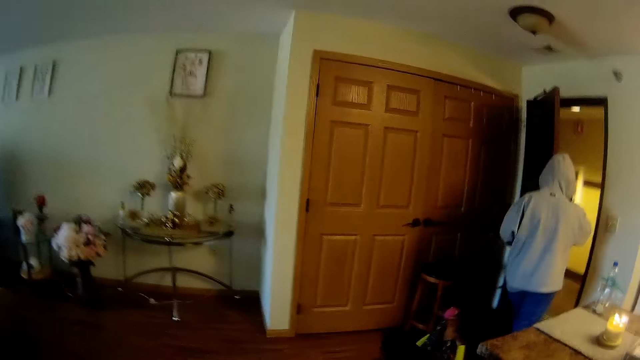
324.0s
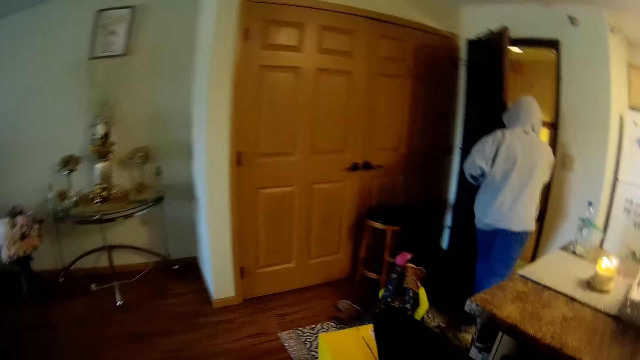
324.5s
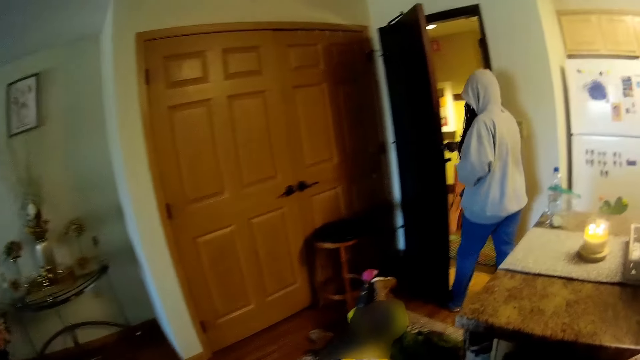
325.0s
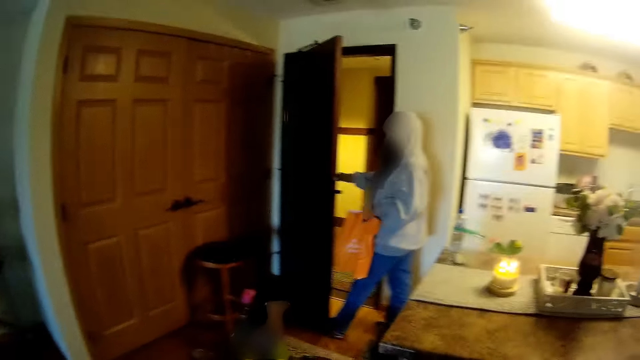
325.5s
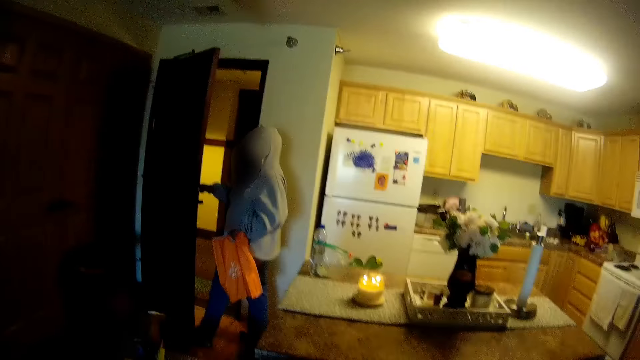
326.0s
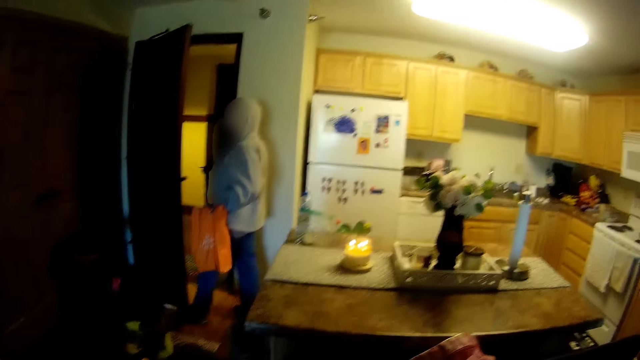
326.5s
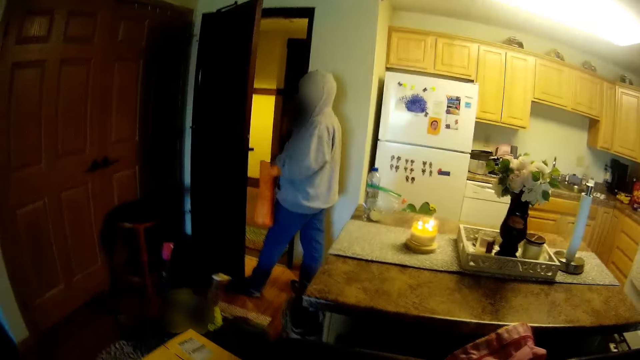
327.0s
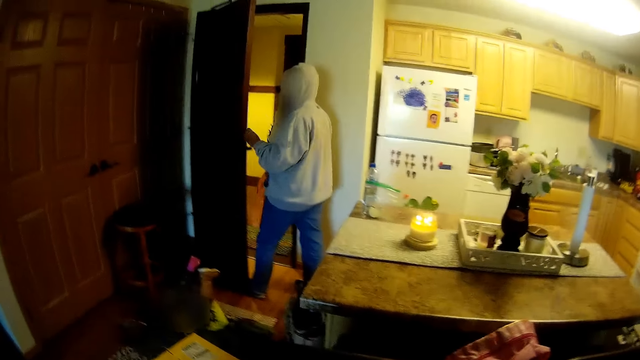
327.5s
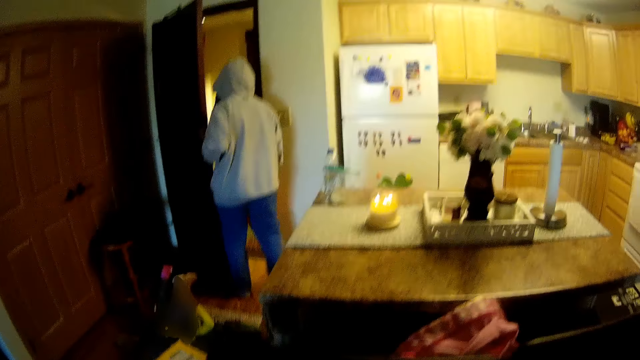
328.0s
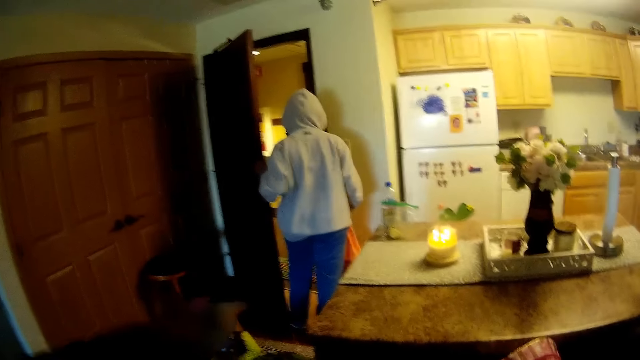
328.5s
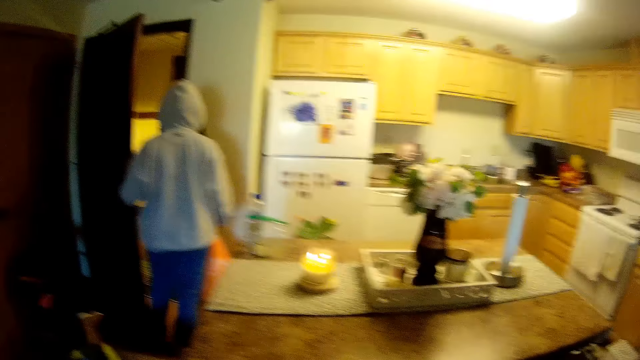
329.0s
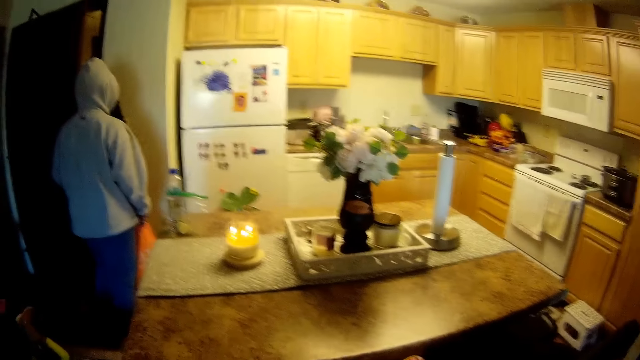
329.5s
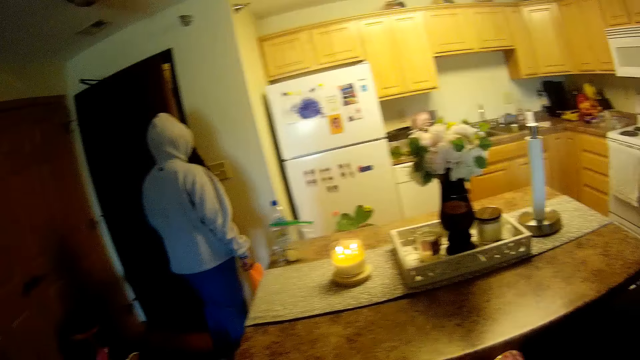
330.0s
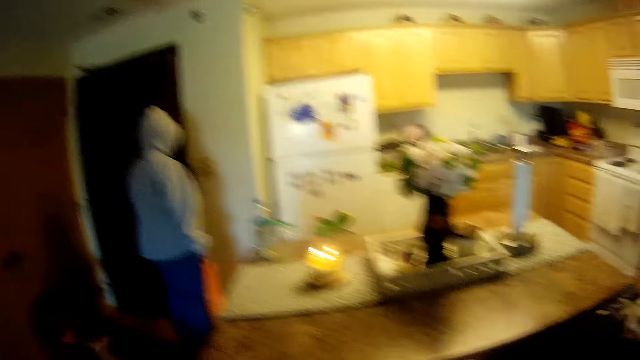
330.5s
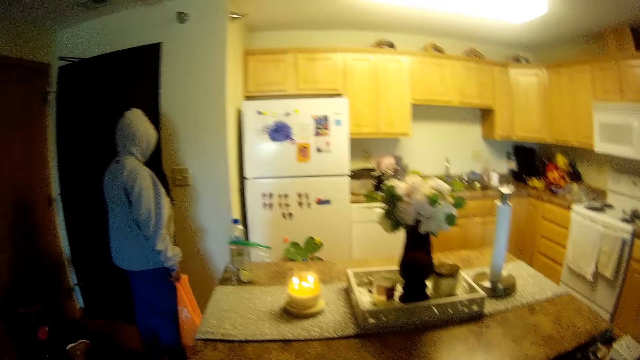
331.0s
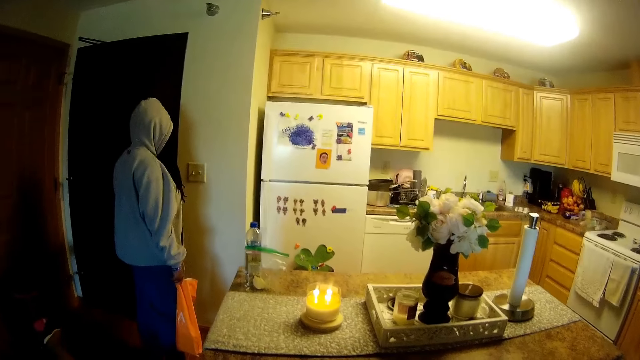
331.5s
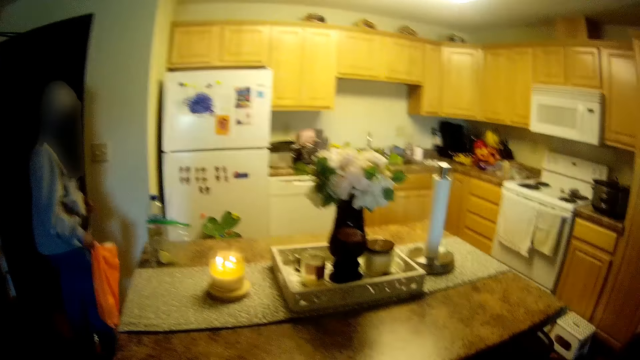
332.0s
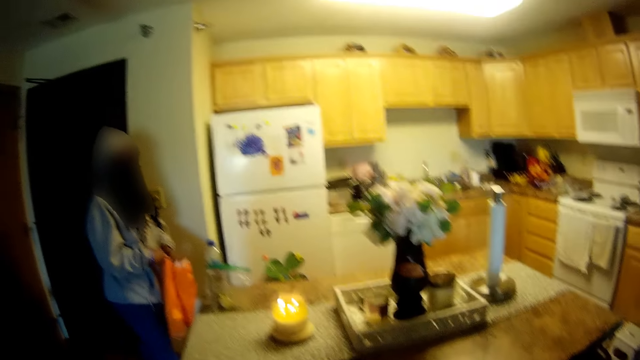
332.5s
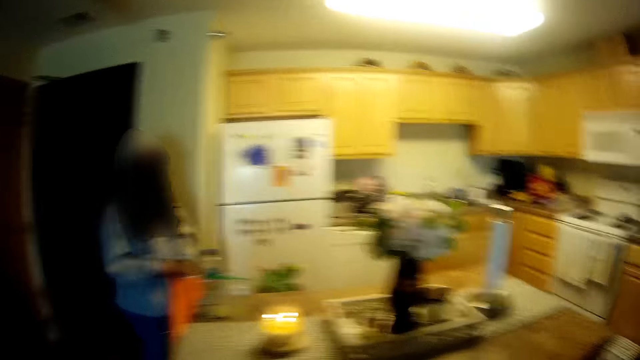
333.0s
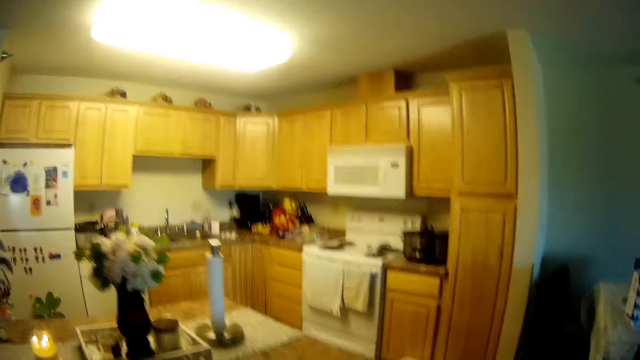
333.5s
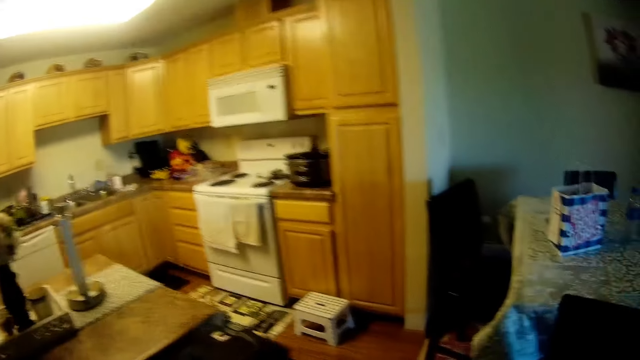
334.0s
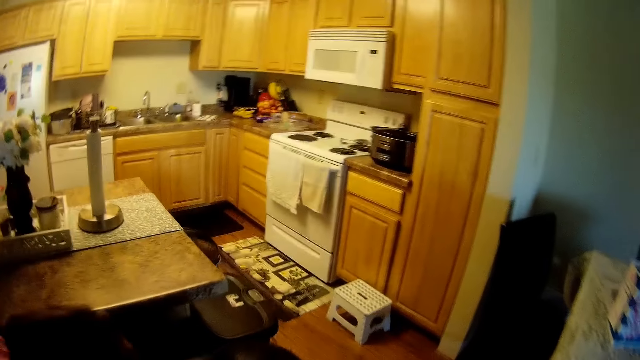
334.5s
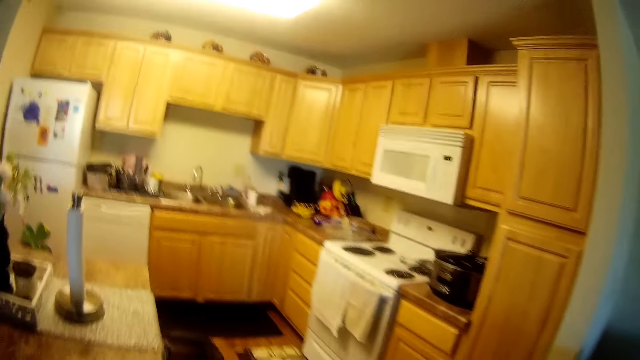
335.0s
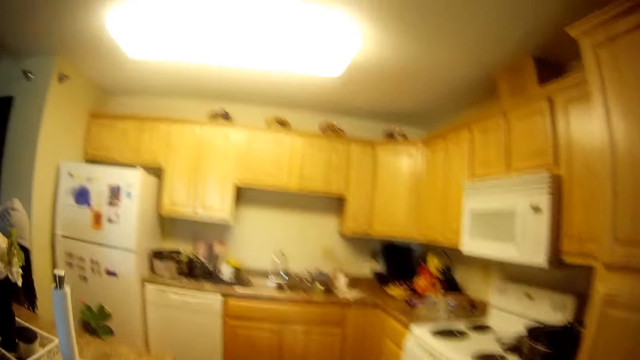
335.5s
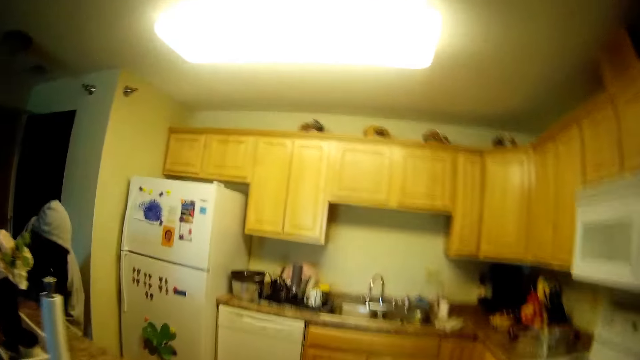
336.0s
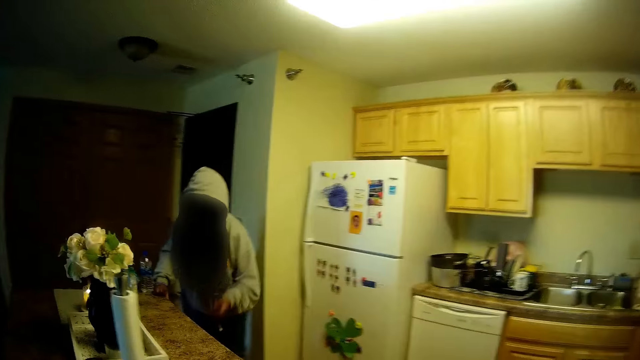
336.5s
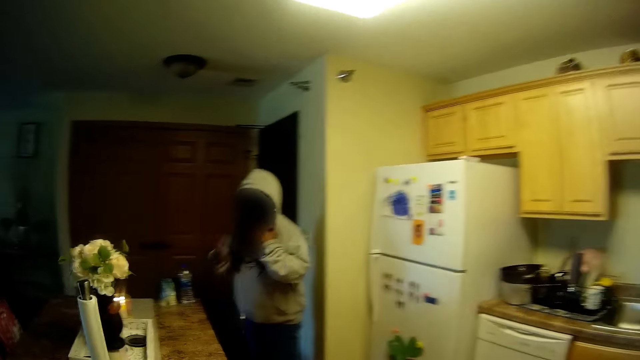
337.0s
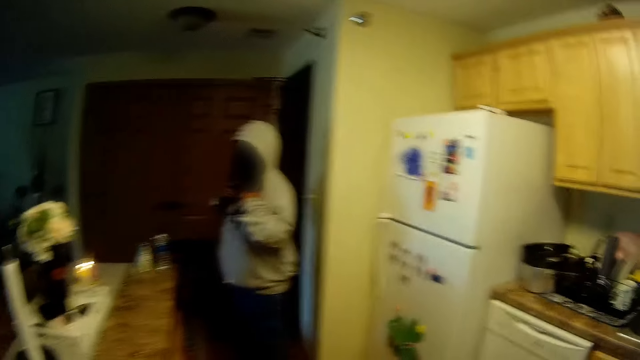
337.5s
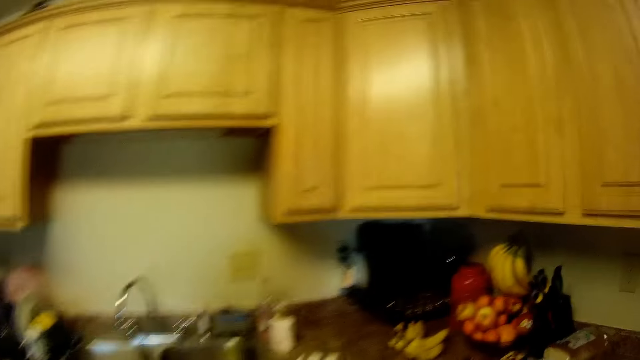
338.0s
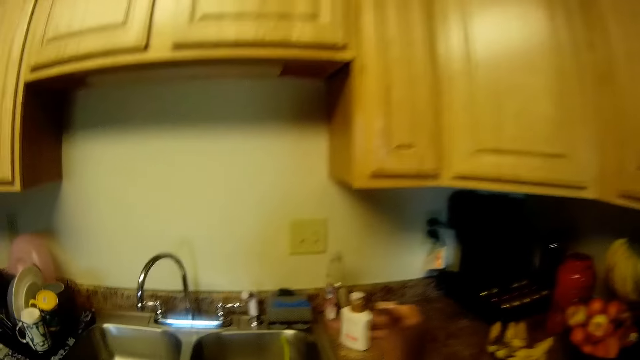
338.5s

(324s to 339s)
The camera wearer looks at a woman. The woman removes the key from the door with her right hand. She passes a plastic bag from her left hand to her right hand. She holds the door with her left hand. She closes the door with her left hand. She holds the plastic bag with both hands. The camera wearer converses with the woman. She adjusts a camera on her head with her right hand. The woman drops the plastic bag in her left hand on the floor. The camera wearer walks towards a sink. The woman adjusts her hood with both hands.

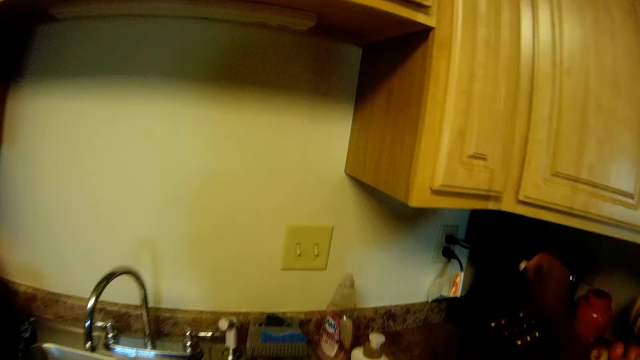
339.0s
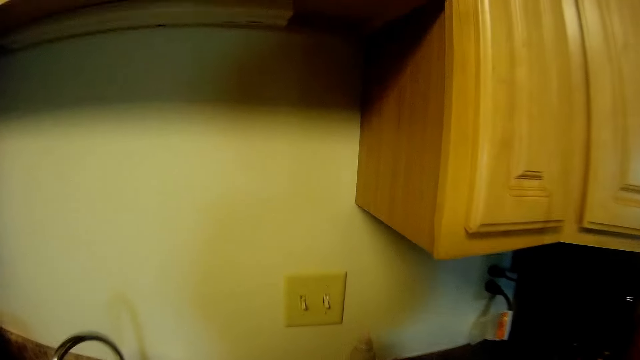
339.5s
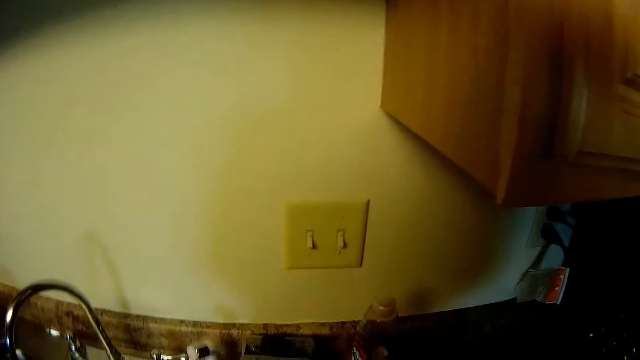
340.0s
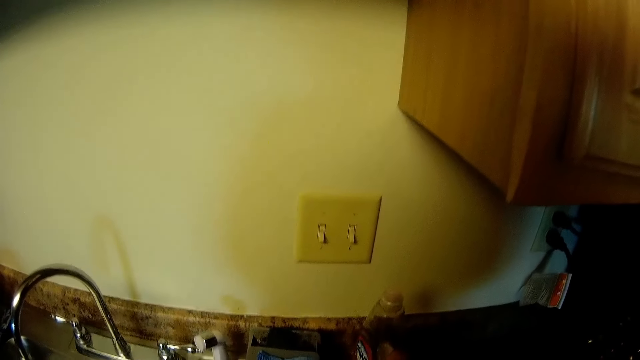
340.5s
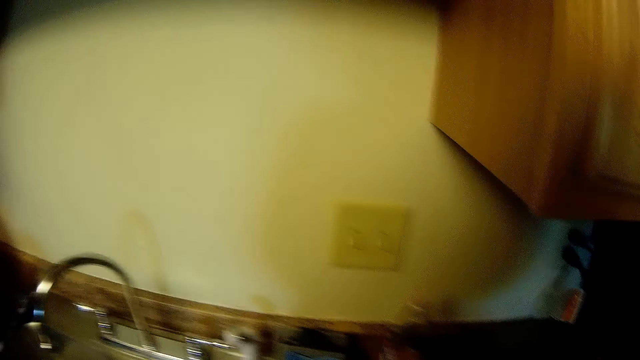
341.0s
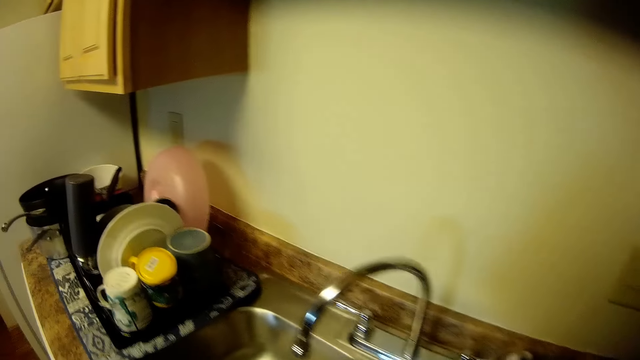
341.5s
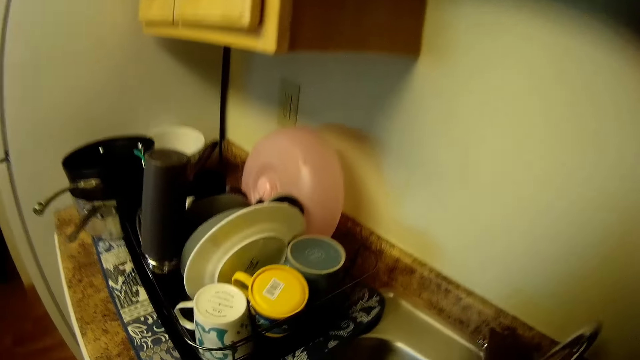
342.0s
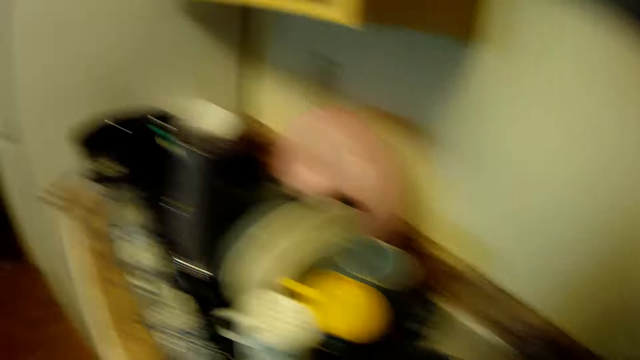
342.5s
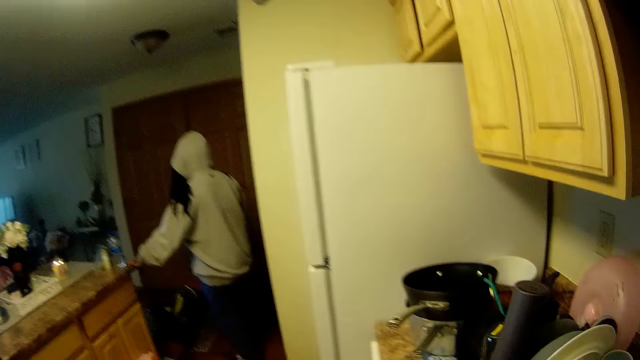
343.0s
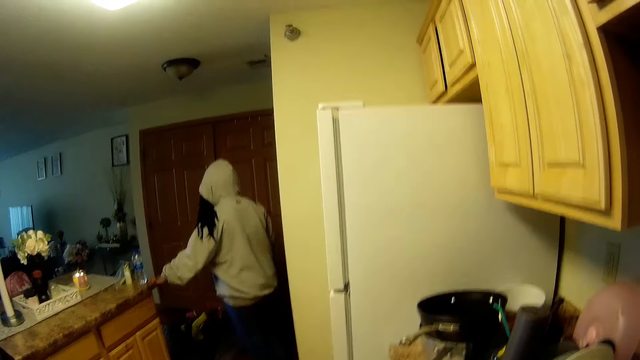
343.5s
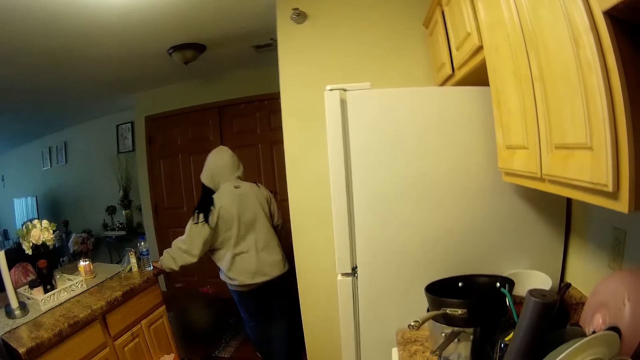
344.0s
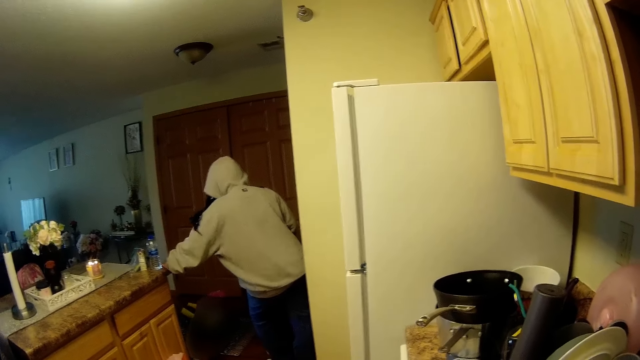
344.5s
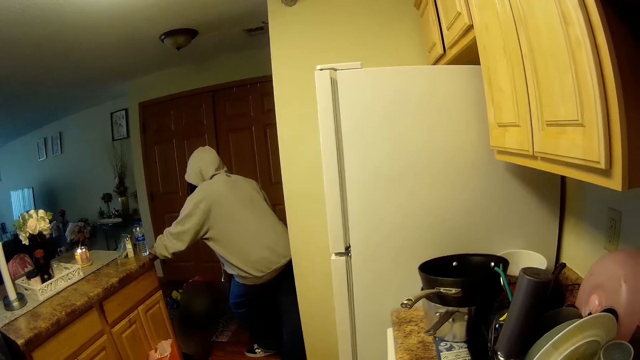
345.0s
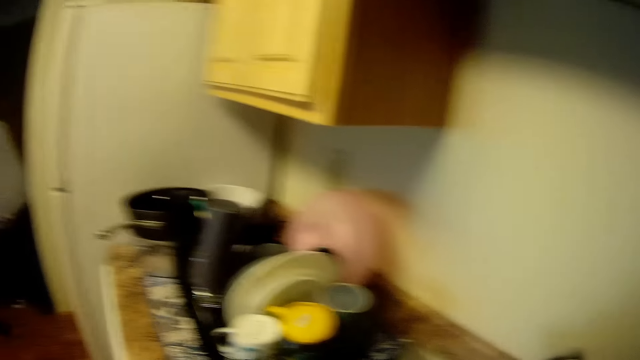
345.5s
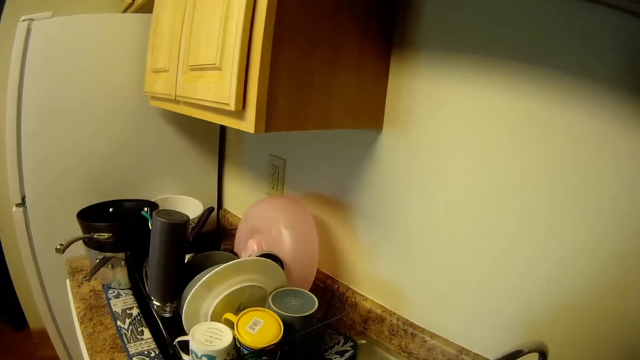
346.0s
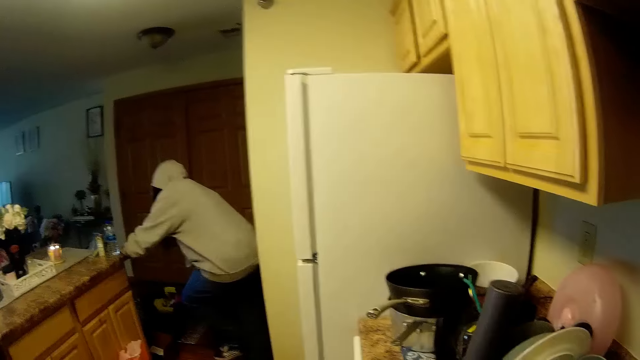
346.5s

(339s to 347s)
The camera wearer stands near a sink. She turns on a tap on the sink with her right hand. The woman holds a countertop with her left hand. The camera wearer interacts with a girl. She talks to the girl.
